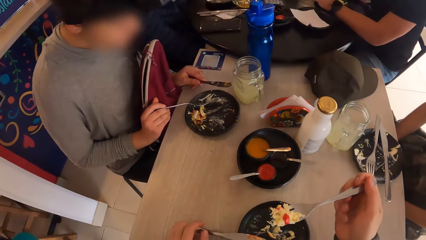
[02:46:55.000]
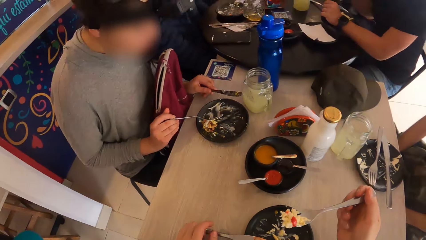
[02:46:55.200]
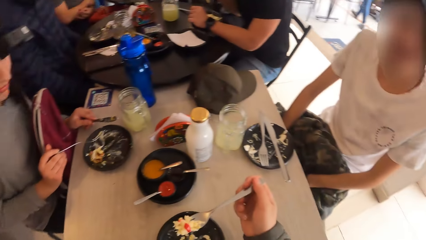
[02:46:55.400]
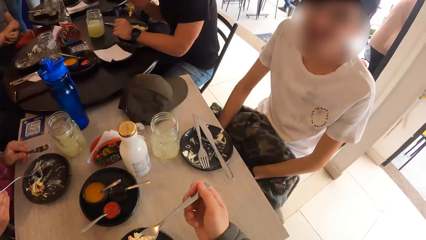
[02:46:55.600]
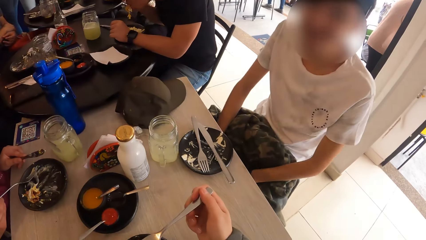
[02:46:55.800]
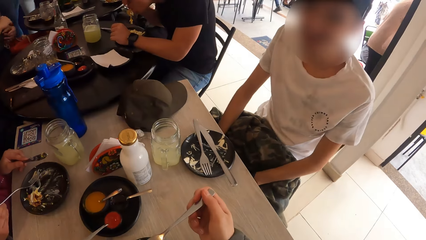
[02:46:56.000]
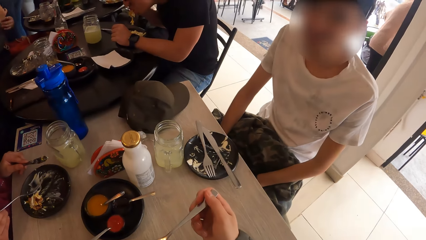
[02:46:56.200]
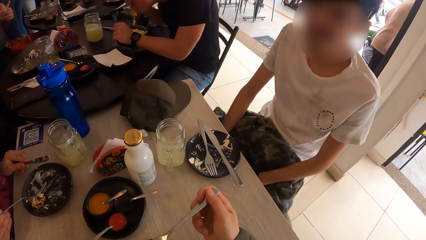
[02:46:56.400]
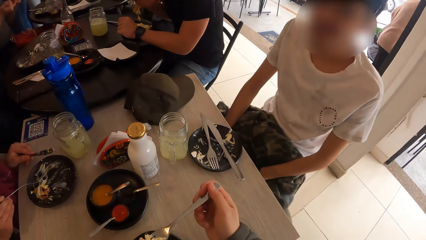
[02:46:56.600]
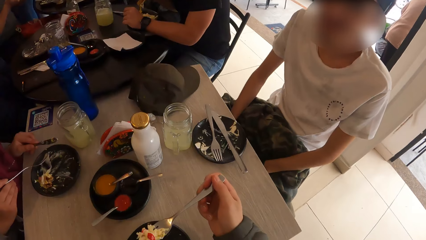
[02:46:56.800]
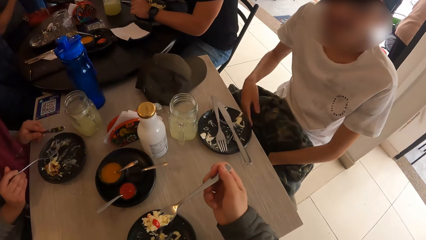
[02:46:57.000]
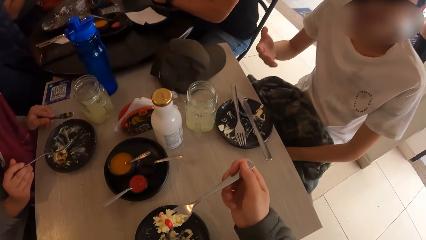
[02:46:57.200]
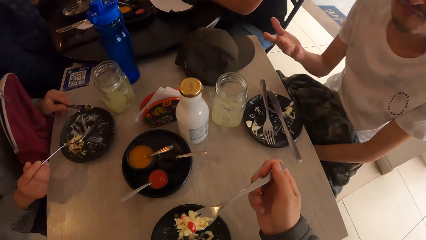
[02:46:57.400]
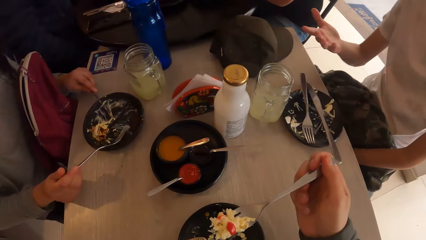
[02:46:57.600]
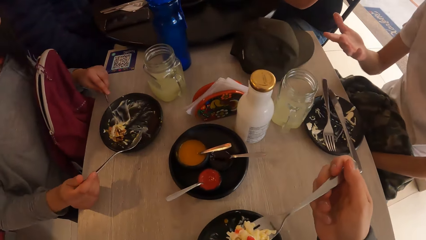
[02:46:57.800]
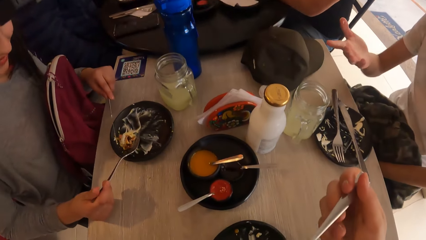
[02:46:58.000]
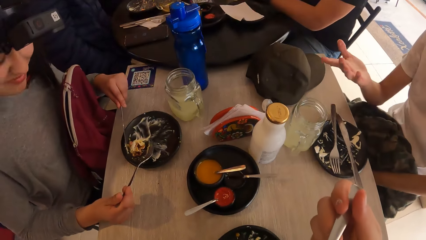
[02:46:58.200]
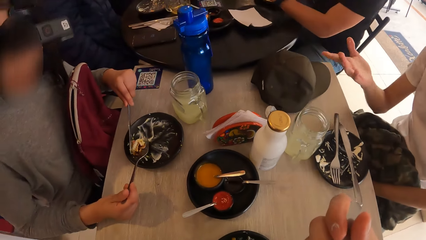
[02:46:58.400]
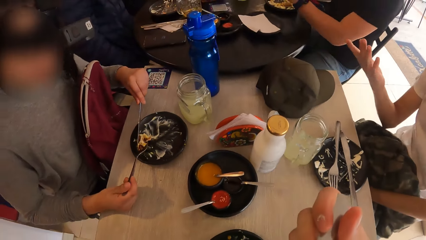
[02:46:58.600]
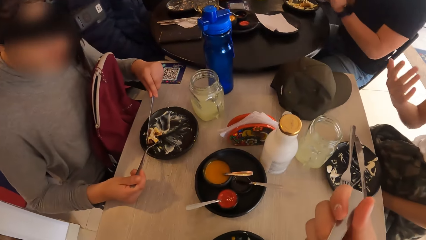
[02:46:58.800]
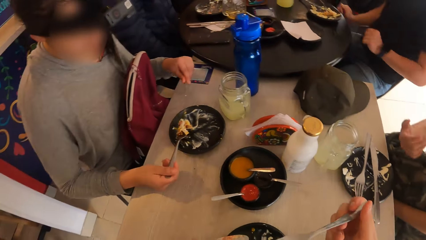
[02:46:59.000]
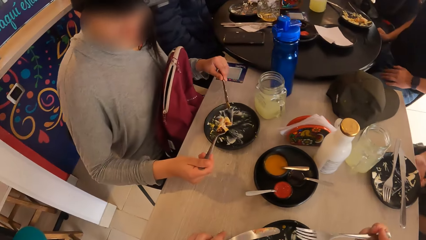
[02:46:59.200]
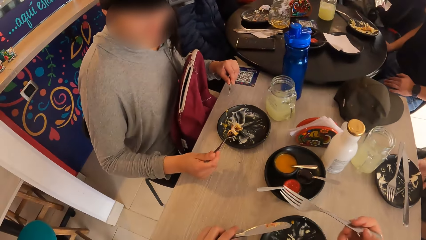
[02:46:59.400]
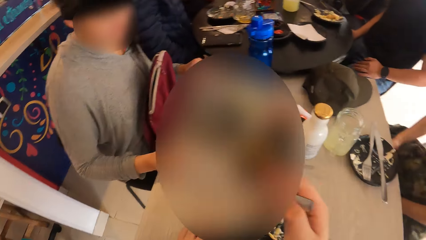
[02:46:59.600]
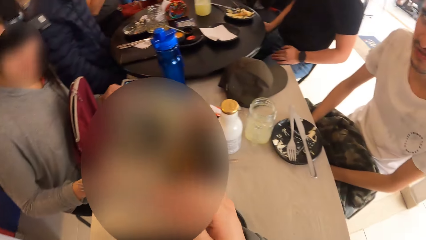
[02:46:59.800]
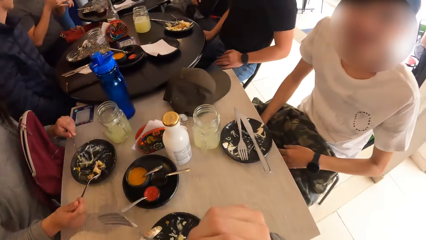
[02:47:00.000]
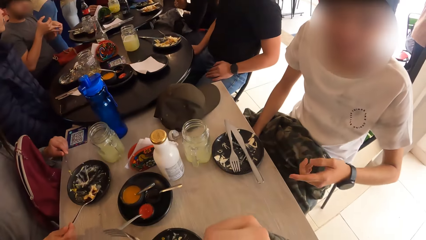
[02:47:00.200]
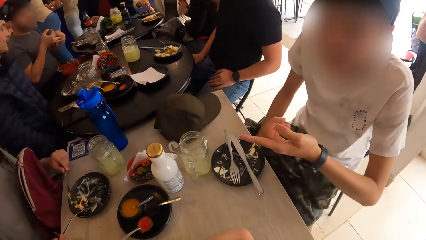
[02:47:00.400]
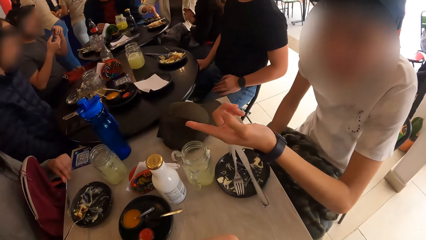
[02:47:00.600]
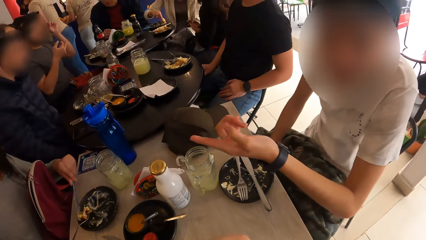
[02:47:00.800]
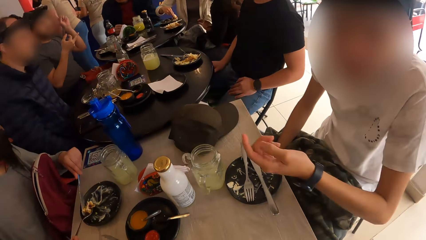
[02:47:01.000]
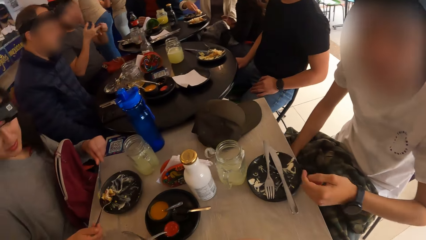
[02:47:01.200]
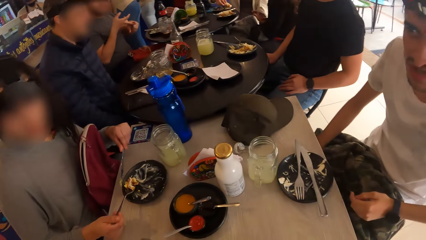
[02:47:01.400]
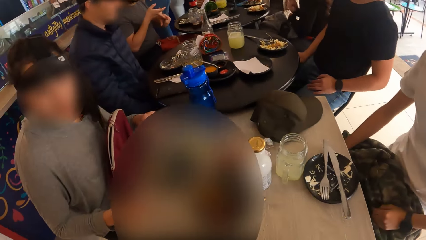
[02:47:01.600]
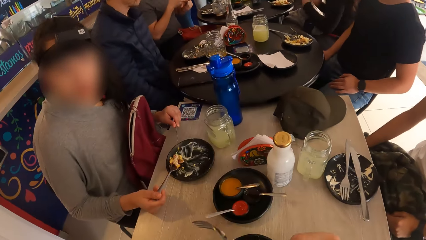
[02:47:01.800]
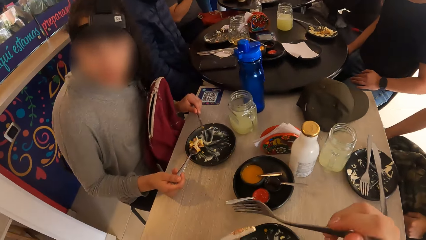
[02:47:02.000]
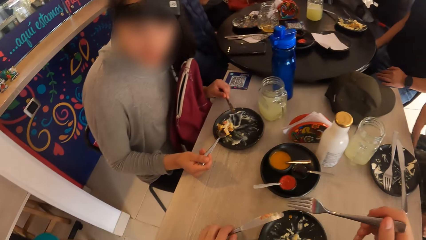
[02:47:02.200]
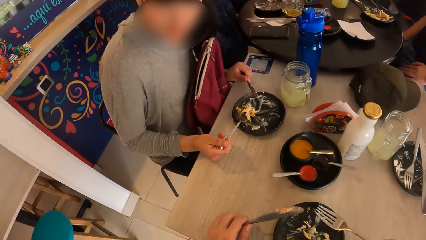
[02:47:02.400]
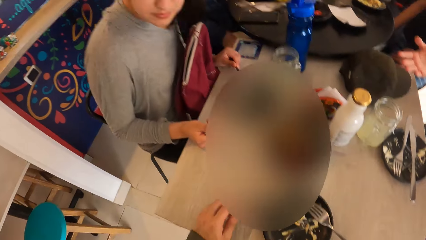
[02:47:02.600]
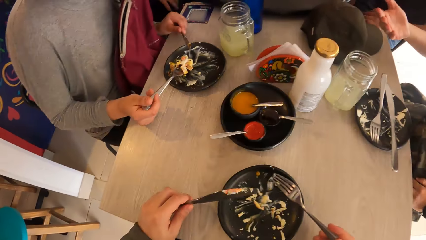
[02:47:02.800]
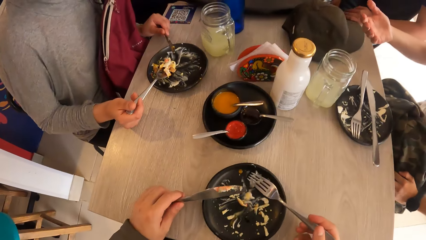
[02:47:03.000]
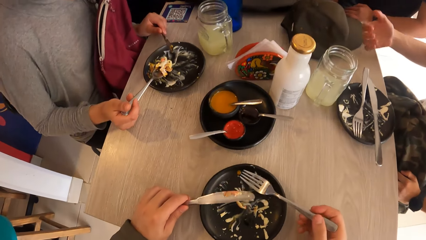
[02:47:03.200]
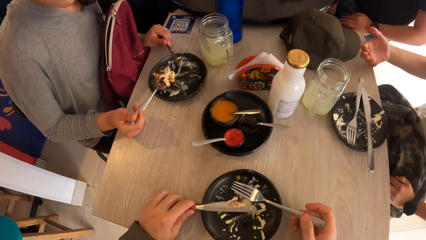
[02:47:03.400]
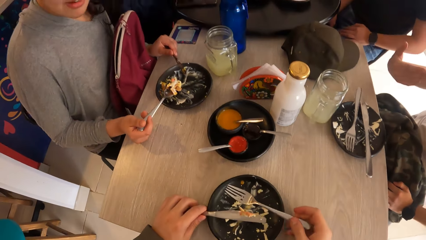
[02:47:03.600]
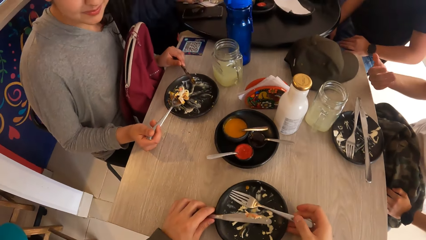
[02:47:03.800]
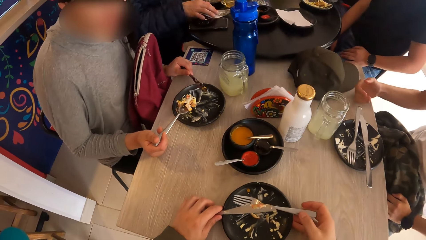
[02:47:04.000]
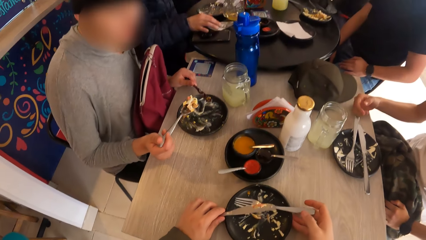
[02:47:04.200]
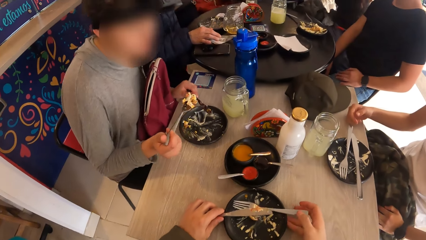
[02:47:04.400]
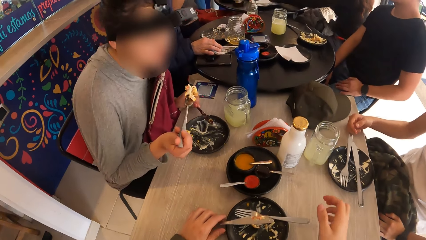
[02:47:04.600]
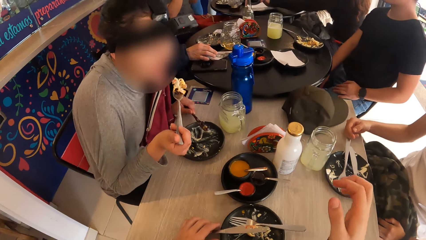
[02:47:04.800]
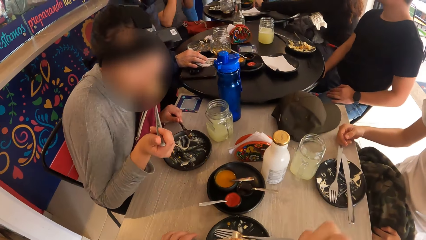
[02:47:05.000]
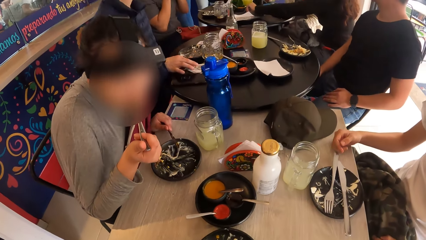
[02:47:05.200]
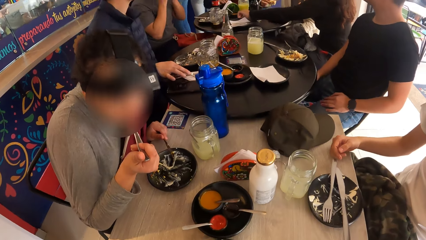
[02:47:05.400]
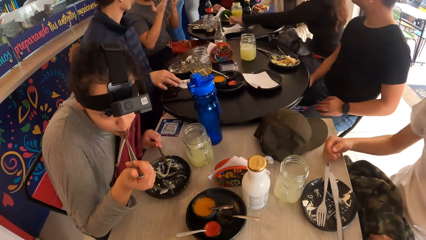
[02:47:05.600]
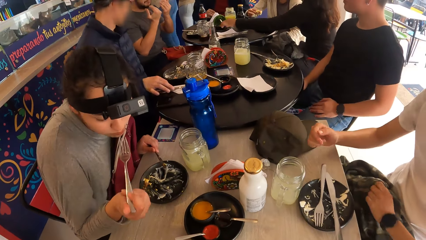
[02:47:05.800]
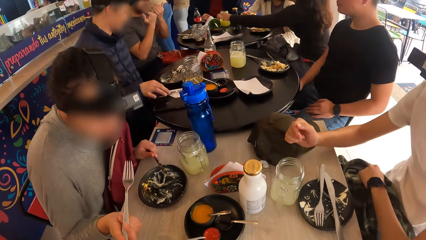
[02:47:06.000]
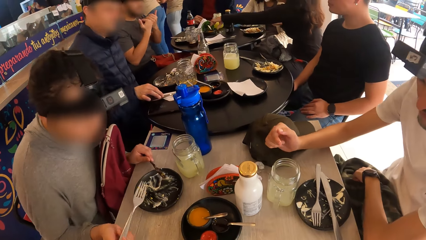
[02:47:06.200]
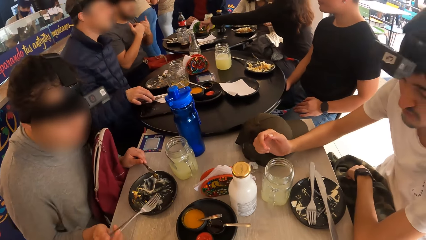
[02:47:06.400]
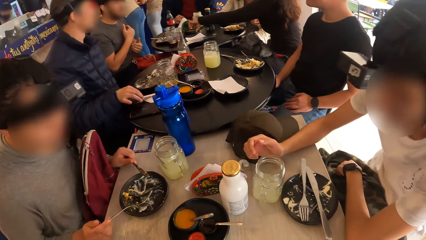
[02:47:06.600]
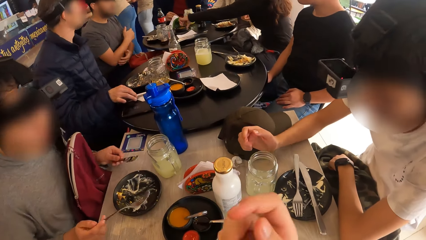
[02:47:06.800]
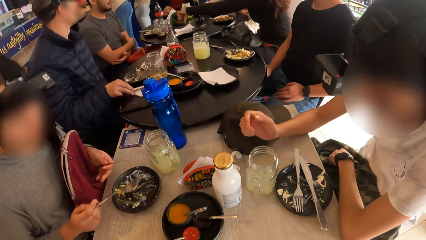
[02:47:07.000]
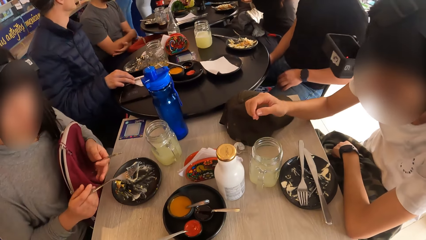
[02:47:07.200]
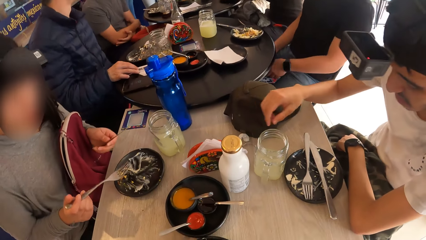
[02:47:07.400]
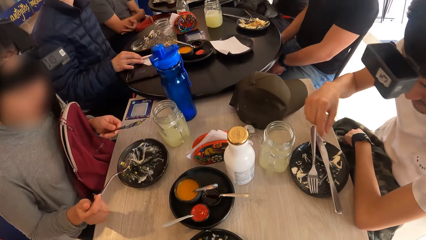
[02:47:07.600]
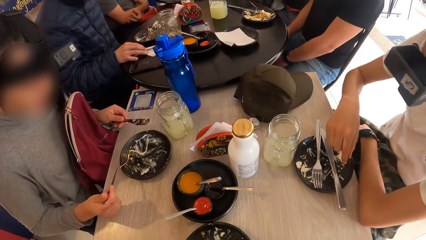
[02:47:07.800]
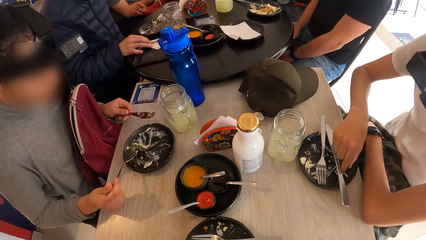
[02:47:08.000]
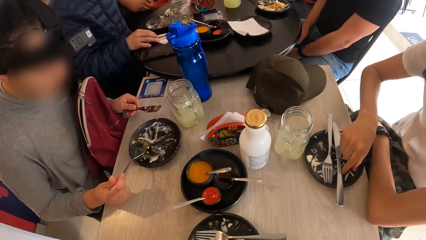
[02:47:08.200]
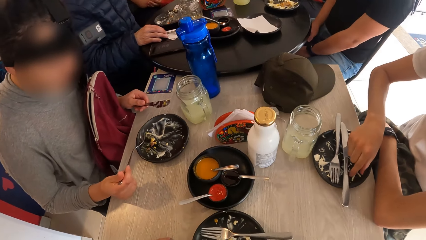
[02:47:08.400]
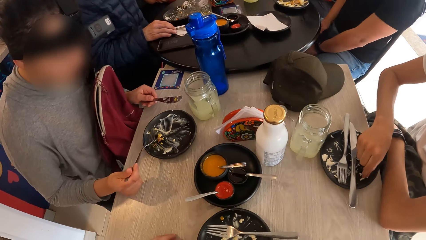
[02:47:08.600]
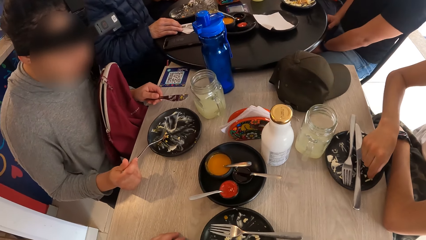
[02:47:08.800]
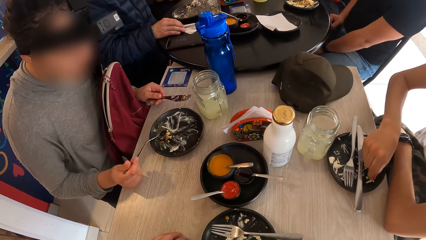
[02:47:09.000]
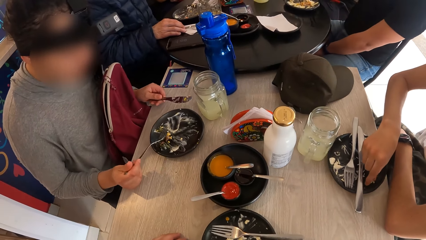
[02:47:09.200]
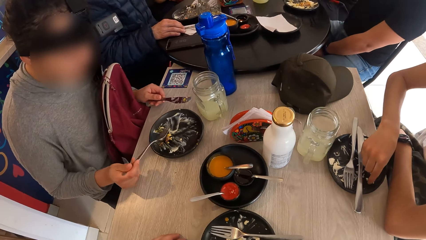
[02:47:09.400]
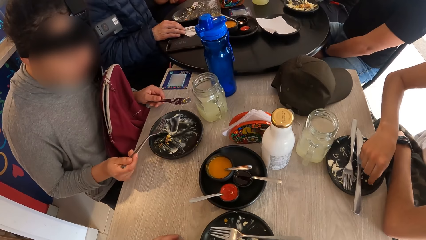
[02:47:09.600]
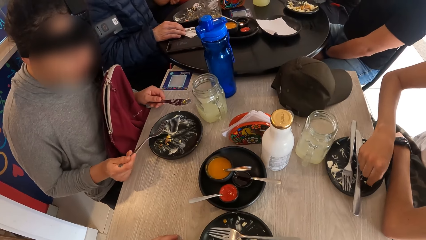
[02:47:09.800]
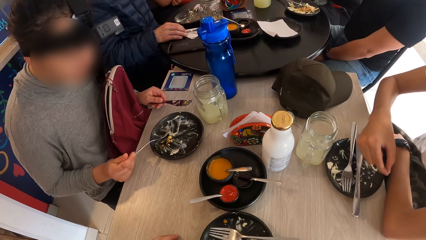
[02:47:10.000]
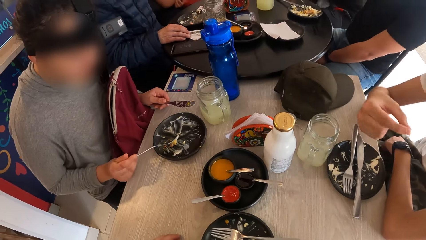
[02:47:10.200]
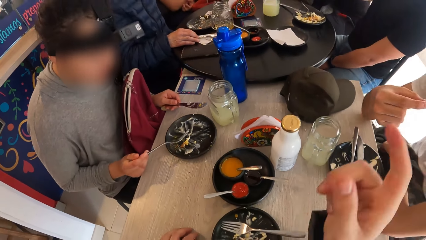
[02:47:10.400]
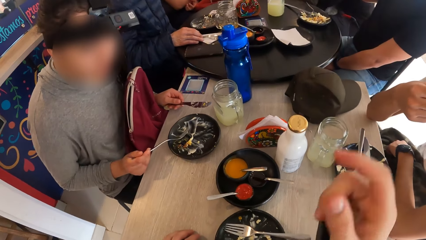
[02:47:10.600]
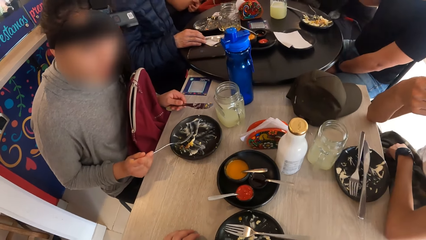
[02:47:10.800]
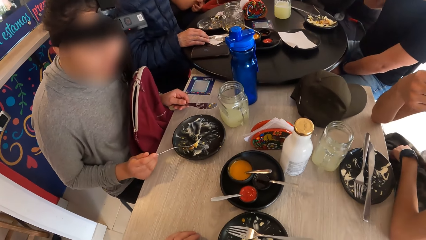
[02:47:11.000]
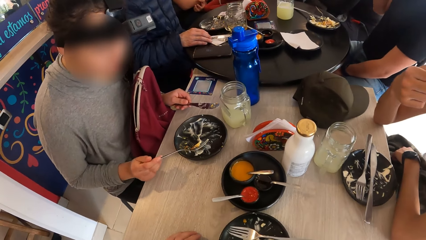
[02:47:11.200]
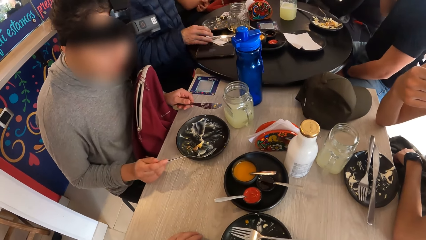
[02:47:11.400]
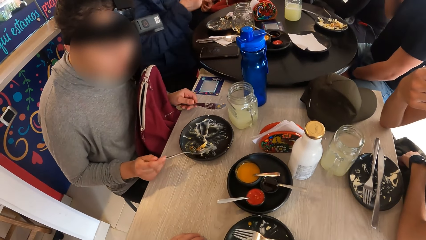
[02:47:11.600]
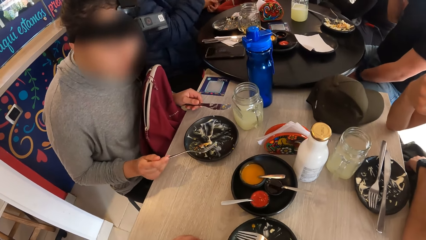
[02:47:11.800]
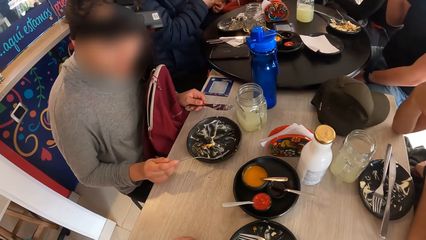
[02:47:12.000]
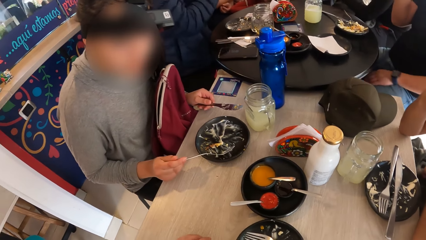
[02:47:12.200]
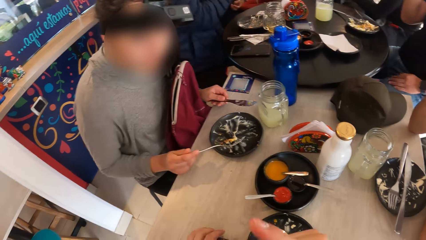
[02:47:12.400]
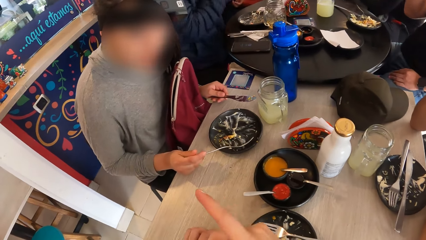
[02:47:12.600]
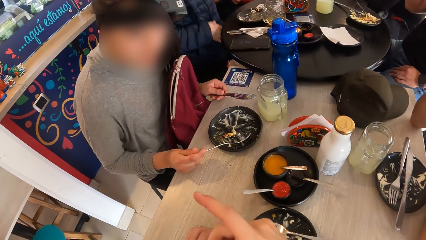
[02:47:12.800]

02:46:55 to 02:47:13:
The camera wearer looks around. The man gesticulates with his right hand. The woman scoops the food from the plate on the table on the fork in her right hand with the knife in her left hand. The camera wearer eats the food. The man gesticulates with his left hand to the camera wearer. The woman converses with the camera wearer. The camera wearer places the knife in his left hand and the fork in his right hand in the plate on the table. He pushes the plate on the table with both hands. The woman puts the fork of food in her right hand in her mouth. The man rests his right hand on the table. The man picks up a grain of food from the plate on the table with his right hand. The camera wearer looks around. The man takes the grain of food in his right hand to his mouth. The camera wearer gesticulates with his right hand. The woman packs some food in the plate on the table with the fork in her right hand.
